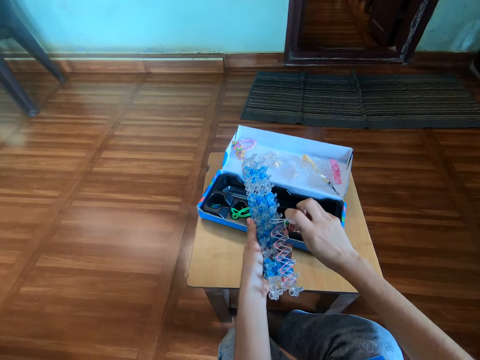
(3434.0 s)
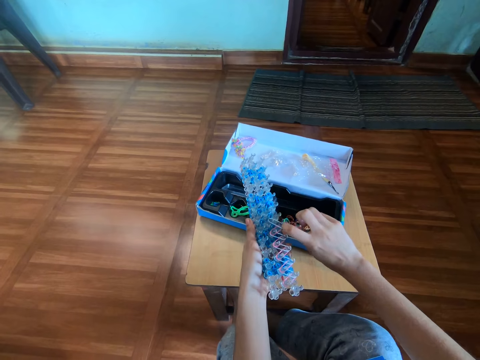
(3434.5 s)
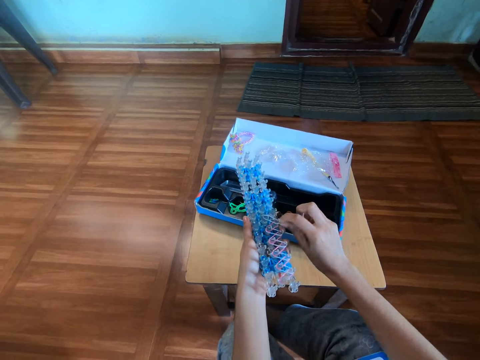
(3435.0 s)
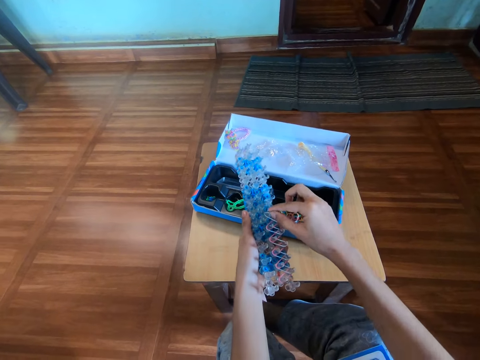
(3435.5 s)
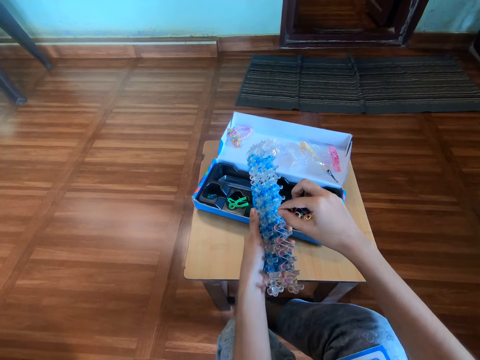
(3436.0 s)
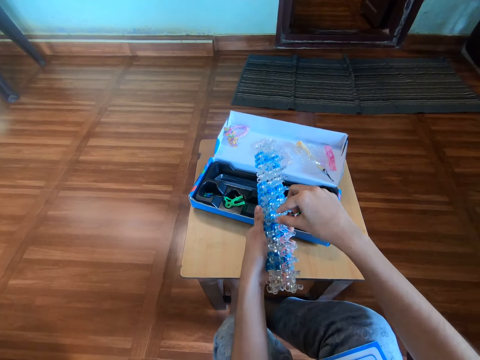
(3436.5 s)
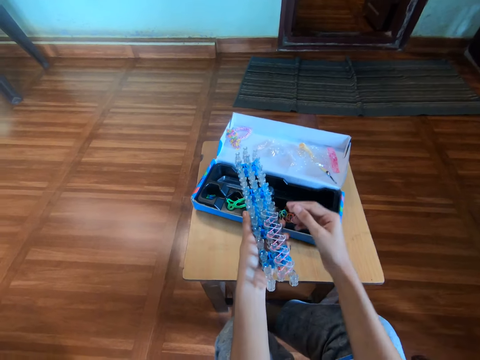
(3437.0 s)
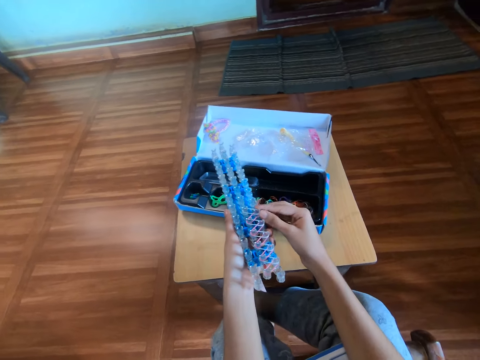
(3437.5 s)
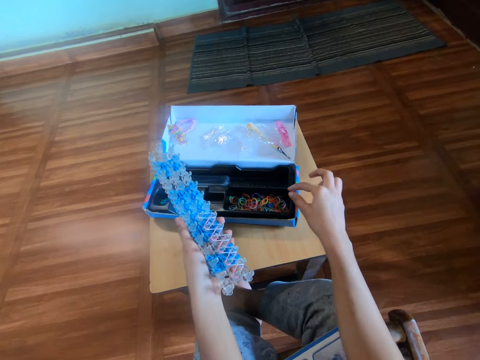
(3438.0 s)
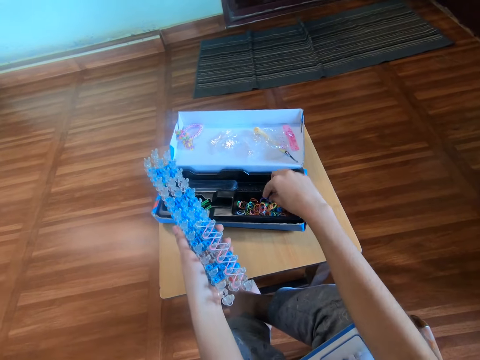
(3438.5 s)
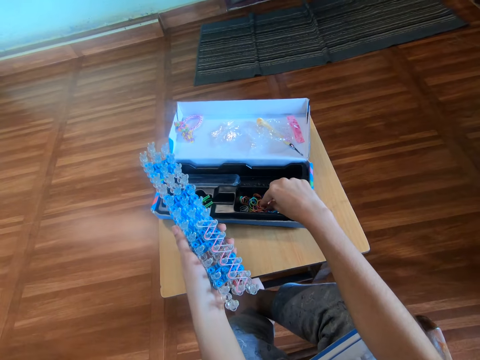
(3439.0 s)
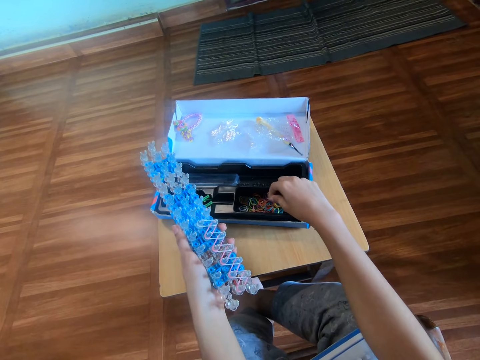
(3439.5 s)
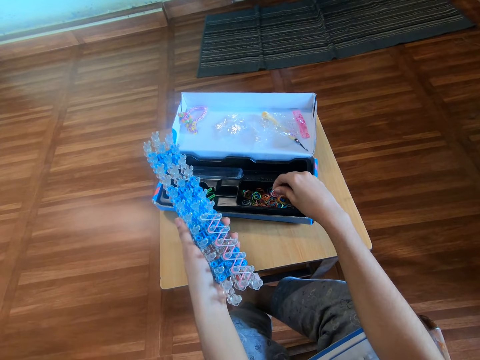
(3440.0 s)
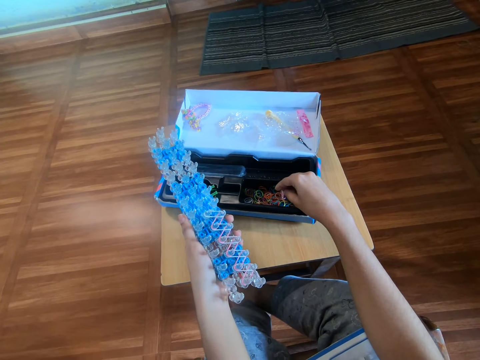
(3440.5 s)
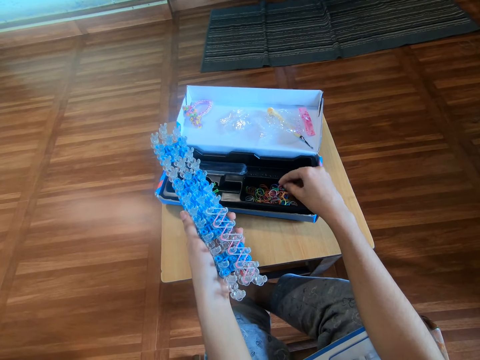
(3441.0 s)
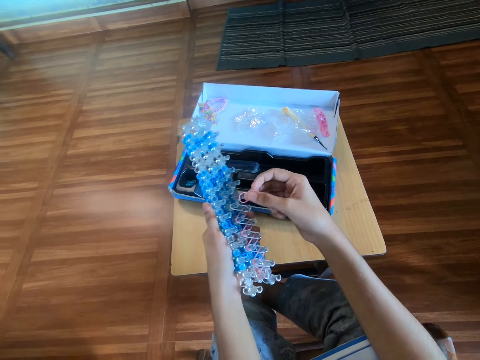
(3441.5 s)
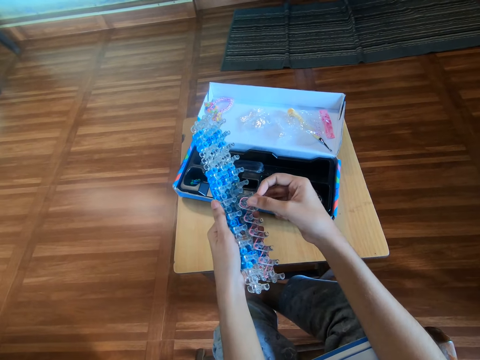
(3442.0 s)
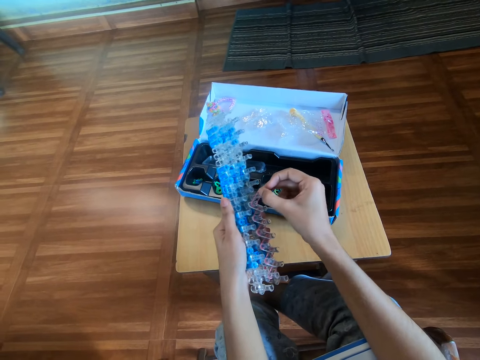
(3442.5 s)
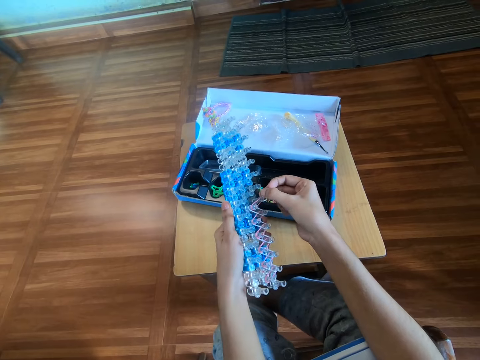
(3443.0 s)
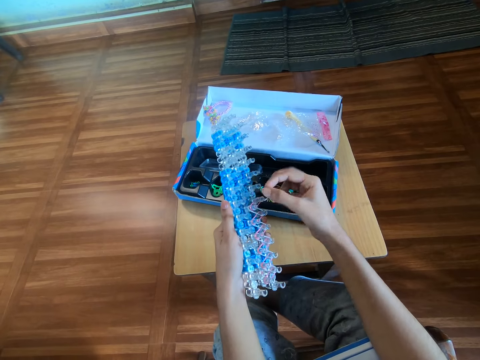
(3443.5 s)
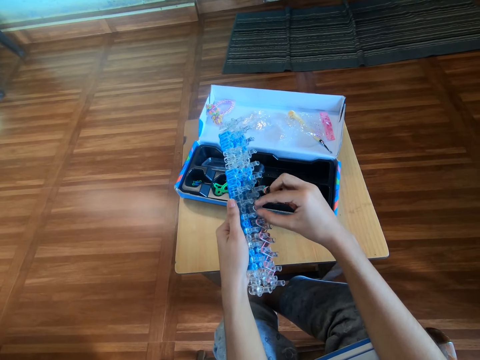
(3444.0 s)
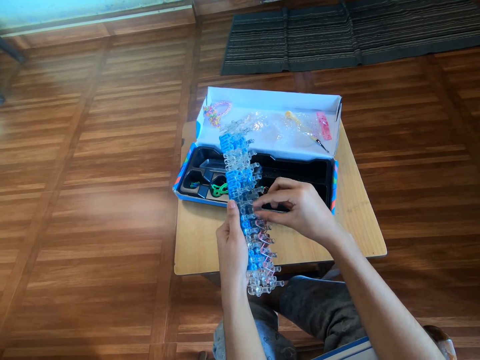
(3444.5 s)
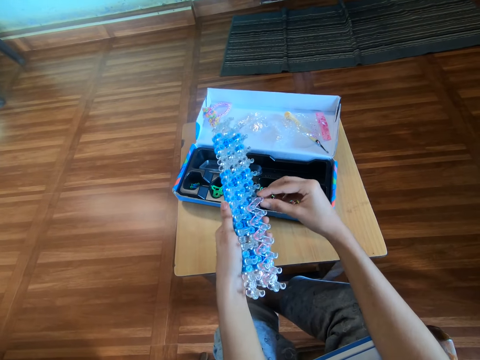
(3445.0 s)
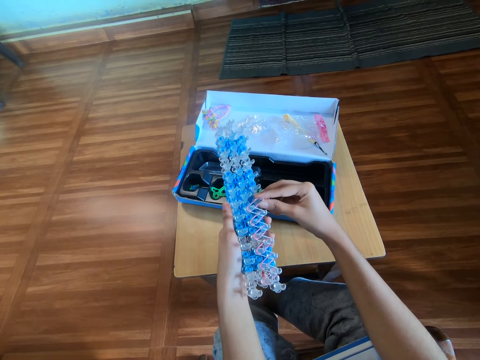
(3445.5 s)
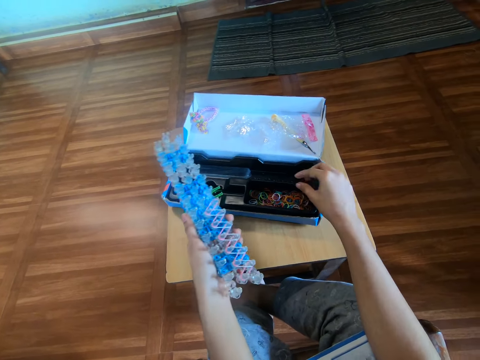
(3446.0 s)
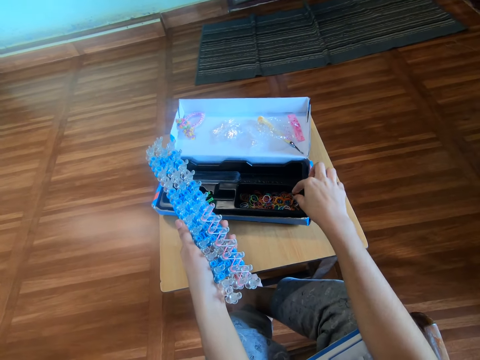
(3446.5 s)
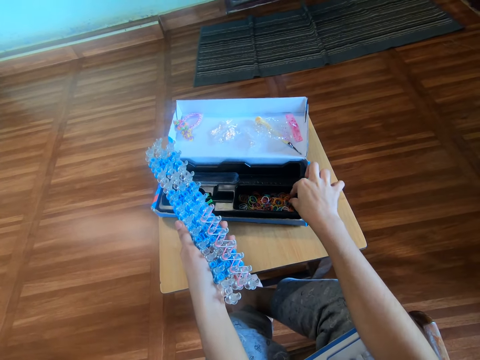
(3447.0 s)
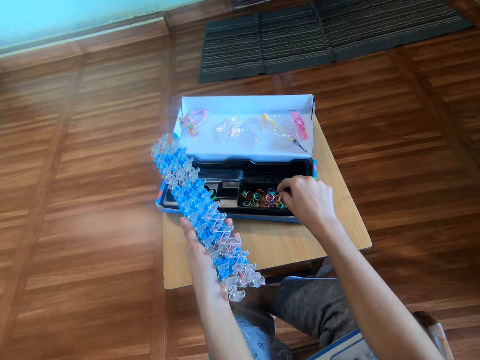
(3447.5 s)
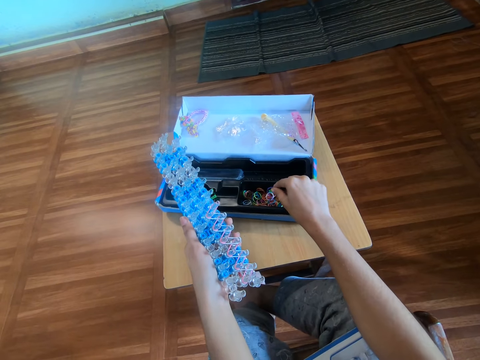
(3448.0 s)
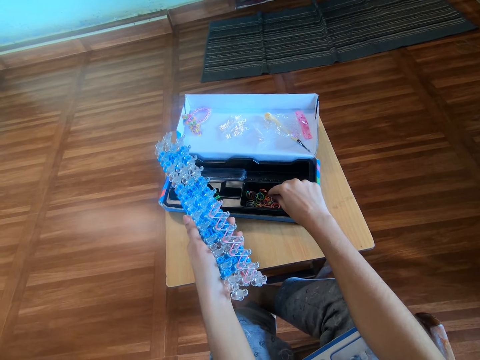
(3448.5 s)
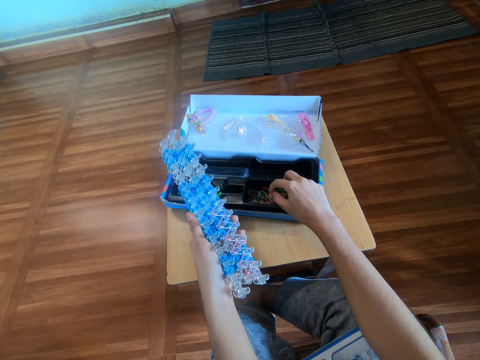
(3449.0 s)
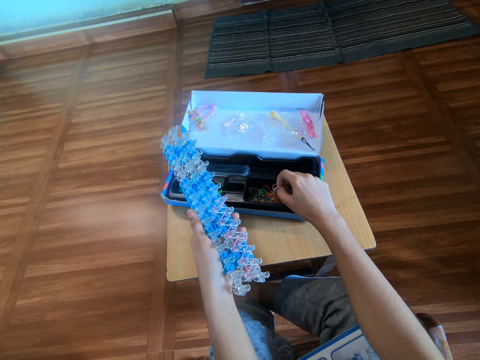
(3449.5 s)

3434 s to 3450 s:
The camera wearer puts the rubber band on the rainbow loom. They pick a rubber band from the pack with the right hand. They put the rubber band on the loom with the right hand. They hold the rainbow loom. They pick a rubber band from the pack with the right hand.

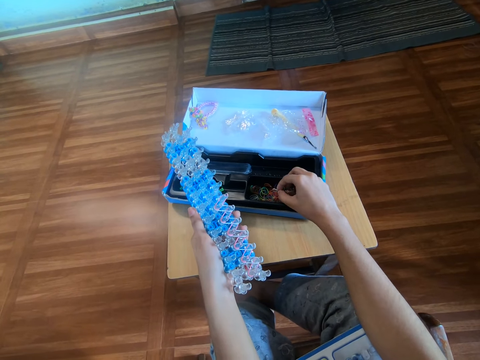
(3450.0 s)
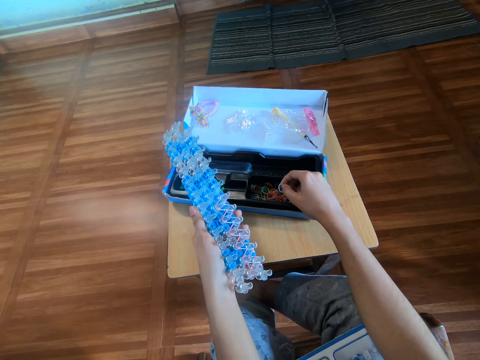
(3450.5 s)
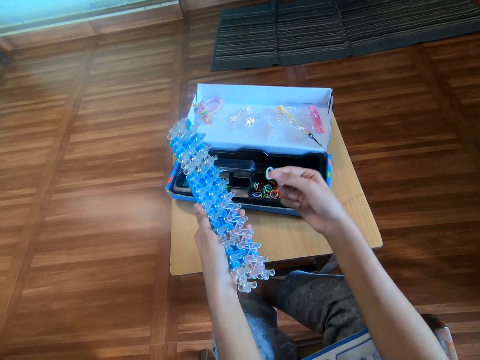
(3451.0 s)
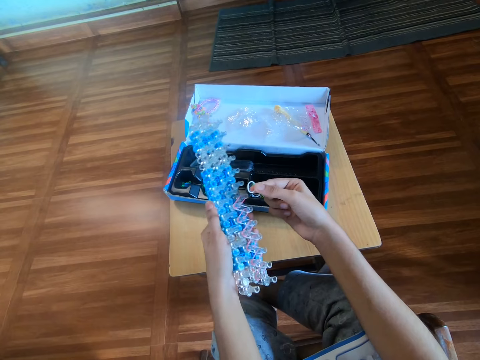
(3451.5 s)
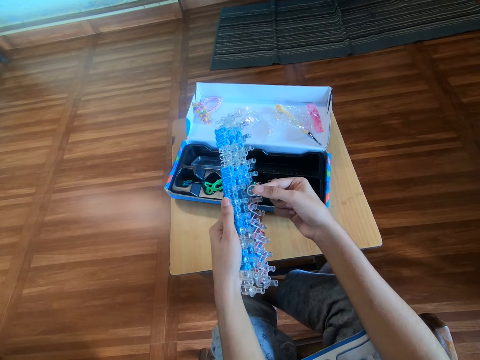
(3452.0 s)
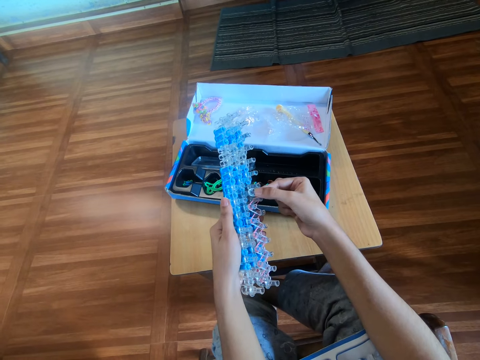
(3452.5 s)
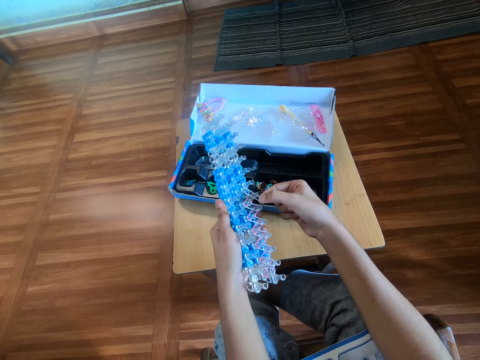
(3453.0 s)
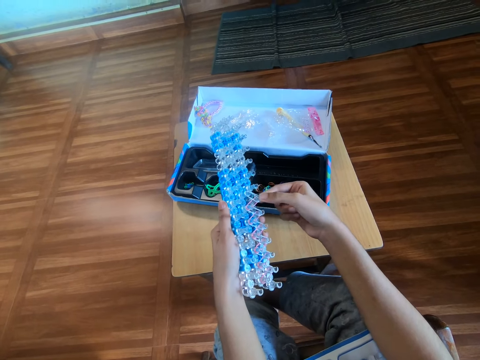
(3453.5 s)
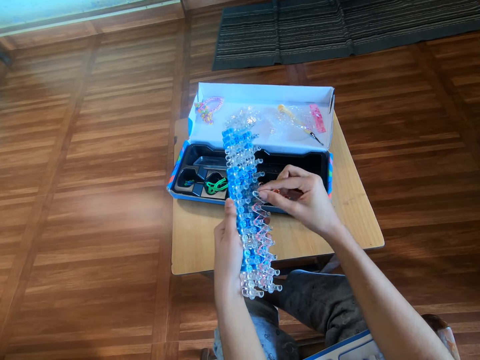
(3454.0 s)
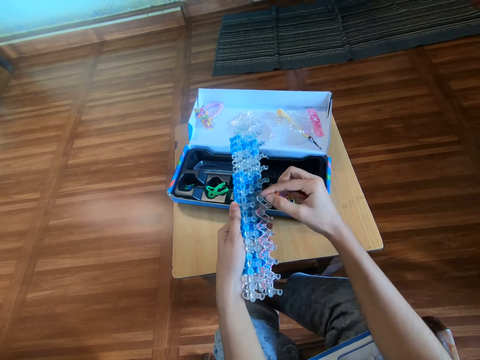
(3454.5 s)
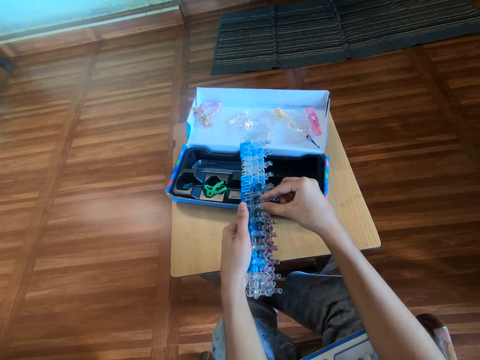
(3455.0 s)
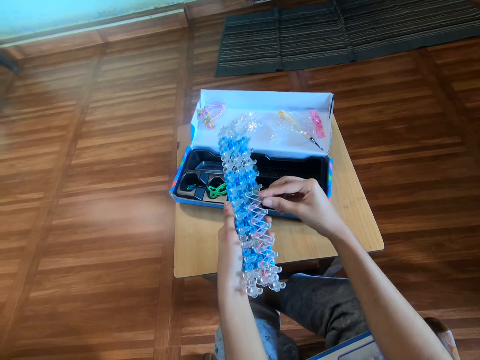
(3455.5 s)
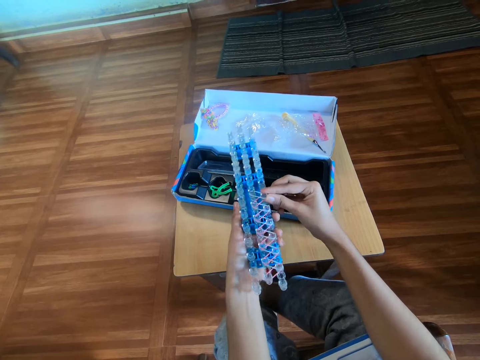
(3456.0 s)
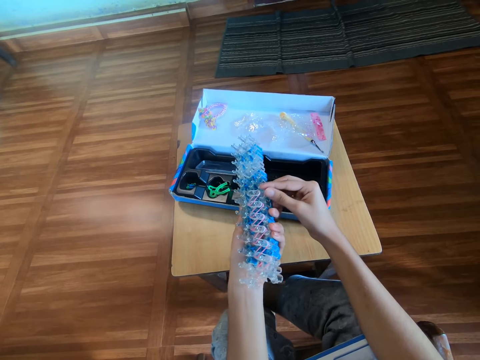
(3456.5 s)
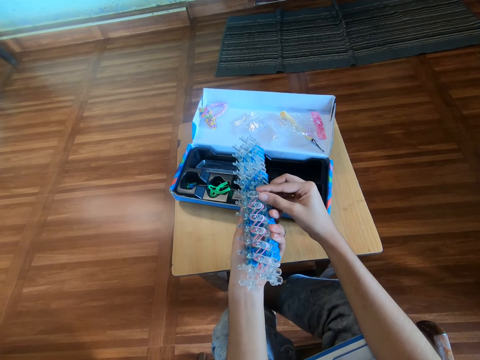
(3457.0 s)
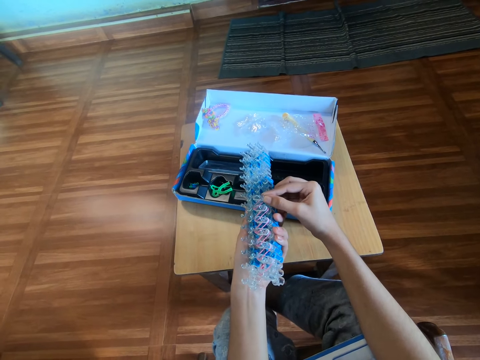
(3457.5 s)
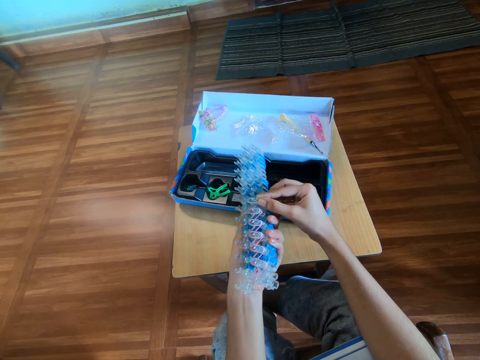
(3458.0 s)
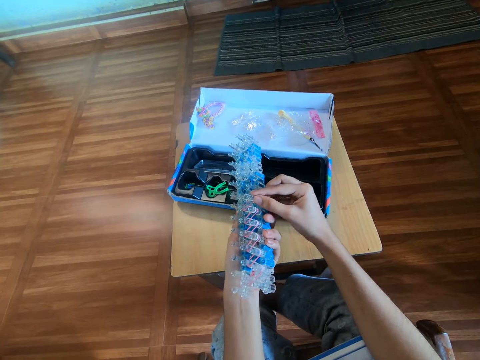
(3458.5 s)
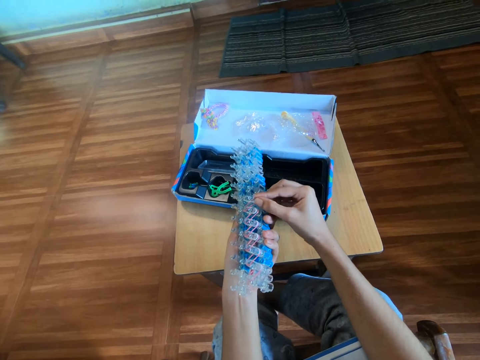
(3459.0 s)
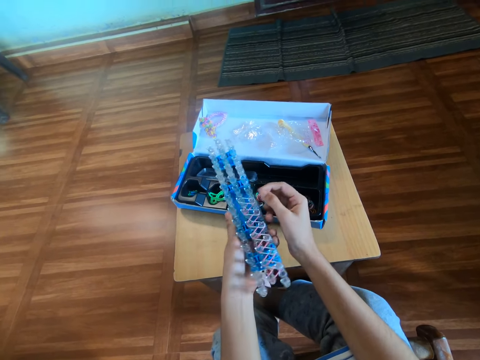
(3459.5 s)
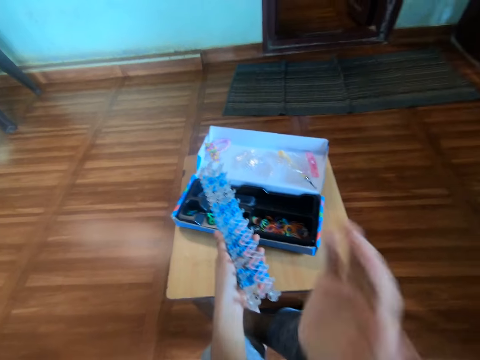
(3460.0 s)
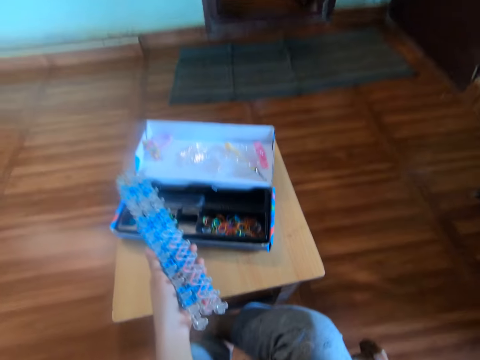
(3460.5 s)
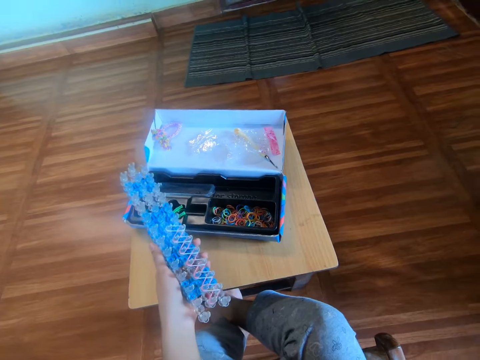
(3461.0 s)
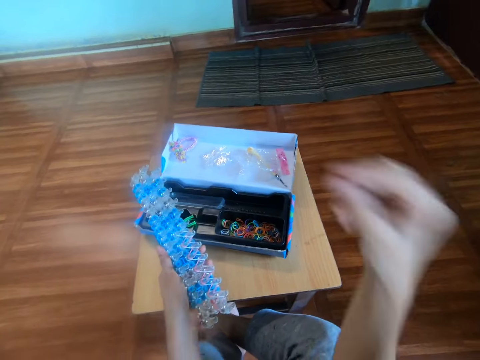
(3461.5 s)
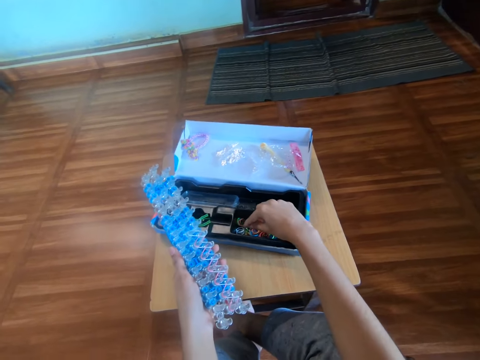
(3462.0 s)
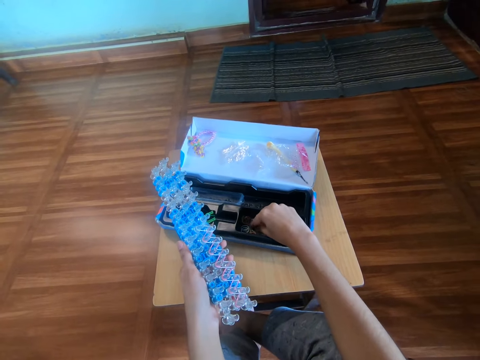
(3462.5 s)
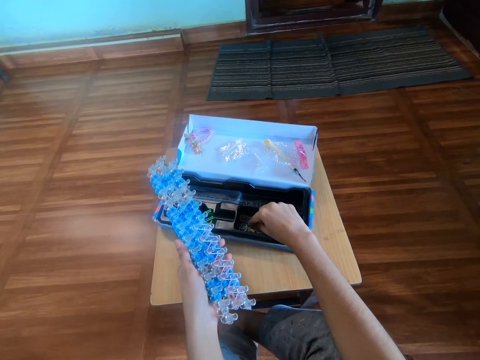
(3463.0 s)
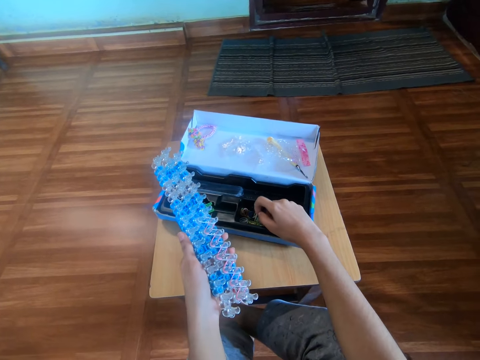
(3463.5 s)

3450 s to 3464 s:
The camera wearer puts the rubber band on the loom with the right hand. They hold the rubber band. They touch the face with the right hand. They pick a rubber band from the pack with the right hand.
